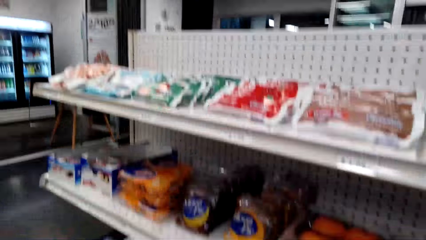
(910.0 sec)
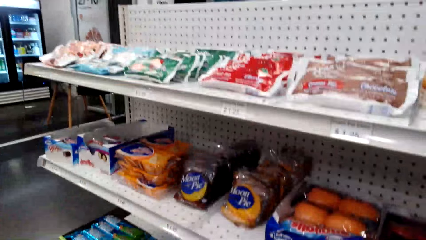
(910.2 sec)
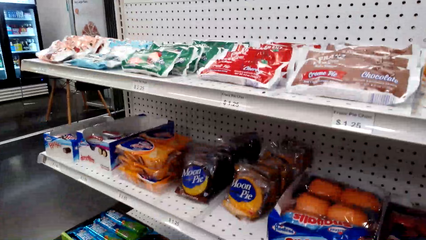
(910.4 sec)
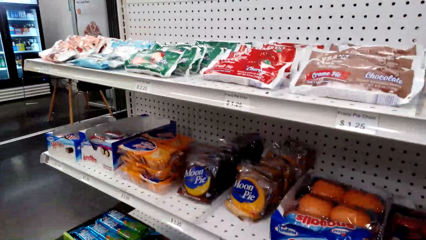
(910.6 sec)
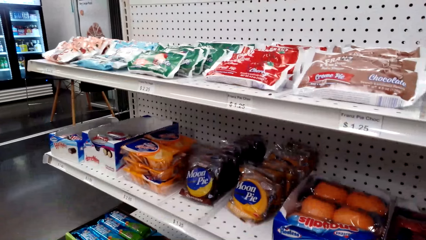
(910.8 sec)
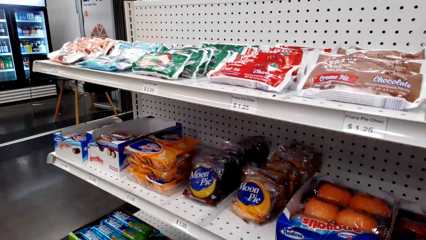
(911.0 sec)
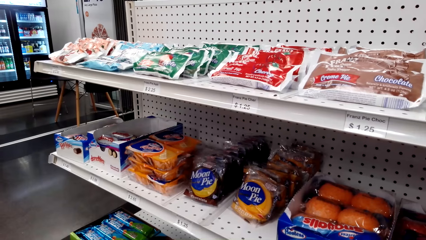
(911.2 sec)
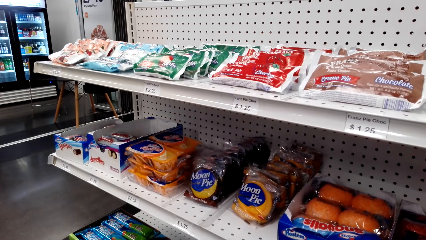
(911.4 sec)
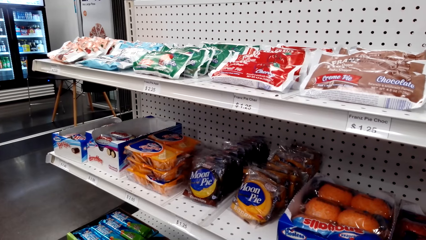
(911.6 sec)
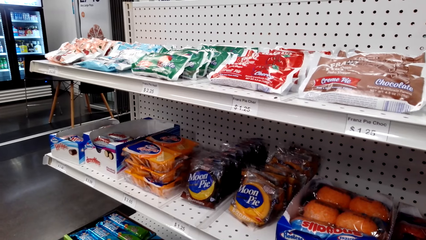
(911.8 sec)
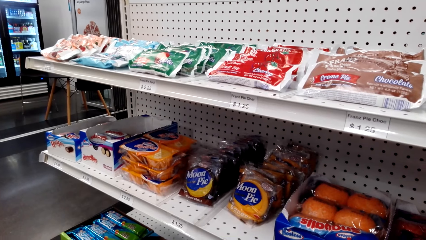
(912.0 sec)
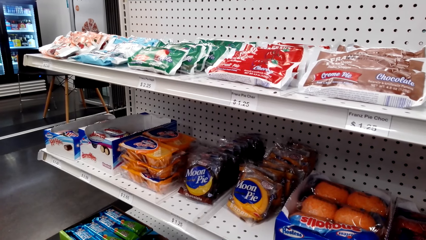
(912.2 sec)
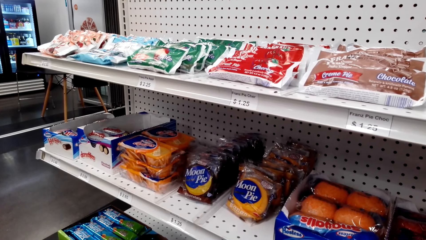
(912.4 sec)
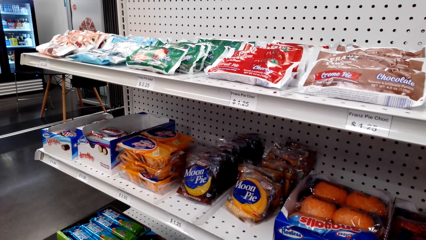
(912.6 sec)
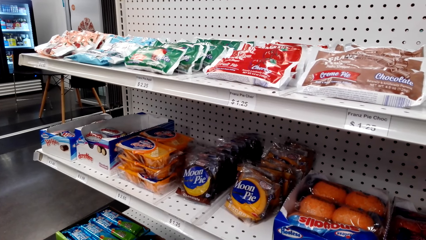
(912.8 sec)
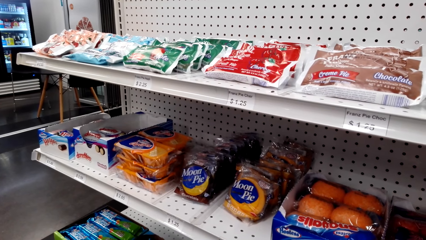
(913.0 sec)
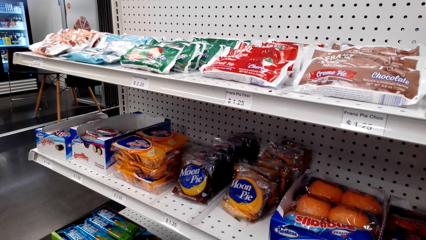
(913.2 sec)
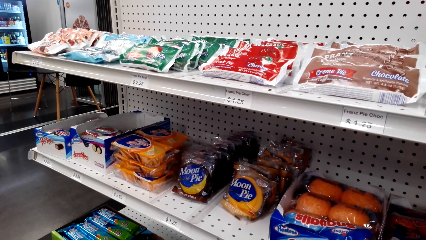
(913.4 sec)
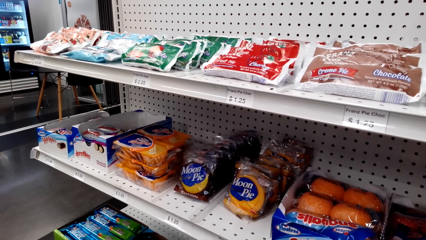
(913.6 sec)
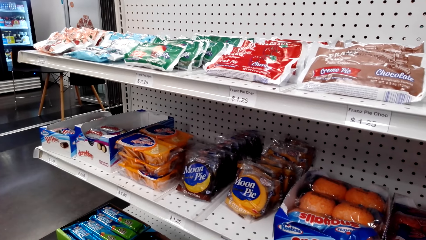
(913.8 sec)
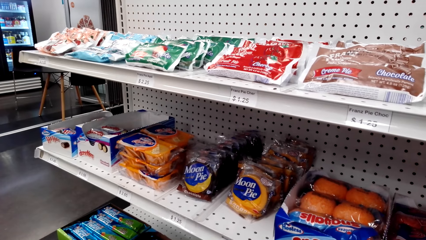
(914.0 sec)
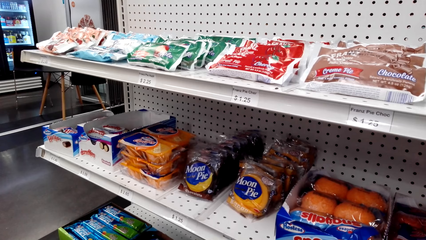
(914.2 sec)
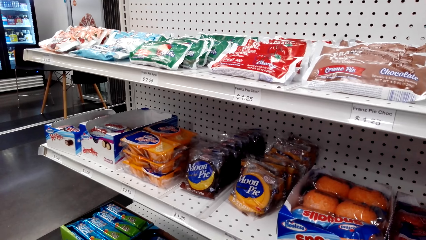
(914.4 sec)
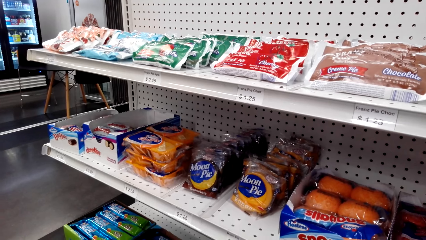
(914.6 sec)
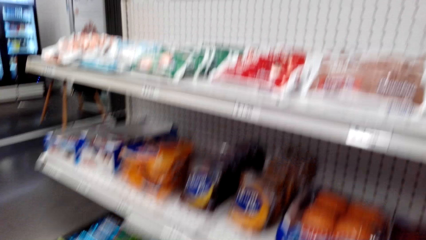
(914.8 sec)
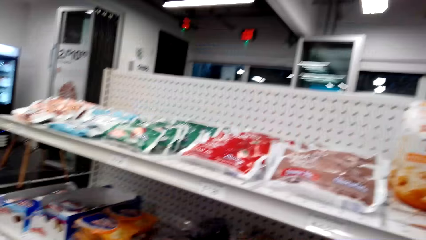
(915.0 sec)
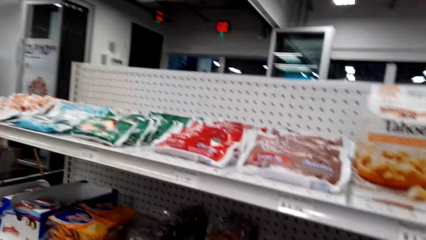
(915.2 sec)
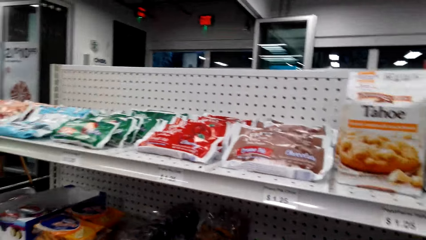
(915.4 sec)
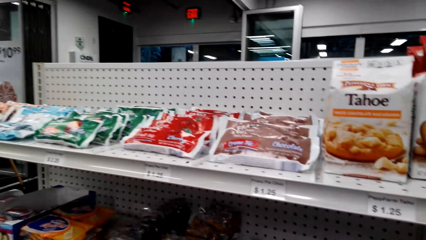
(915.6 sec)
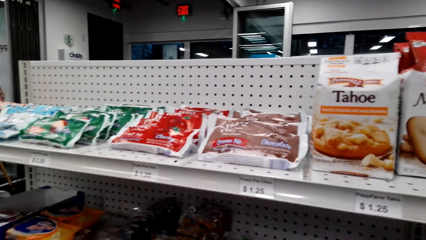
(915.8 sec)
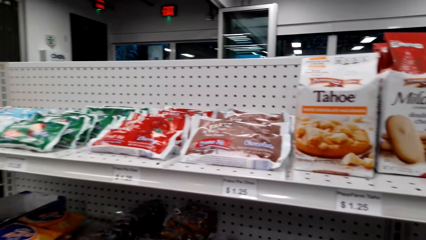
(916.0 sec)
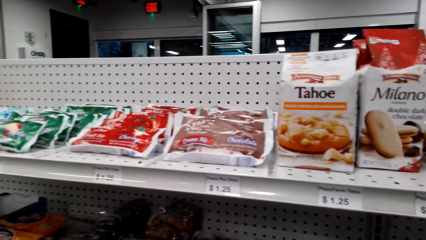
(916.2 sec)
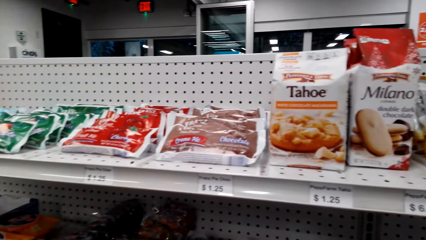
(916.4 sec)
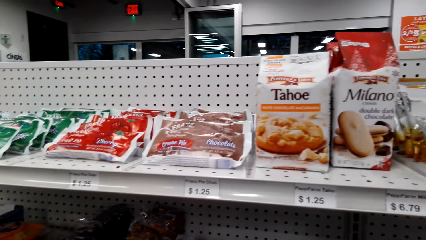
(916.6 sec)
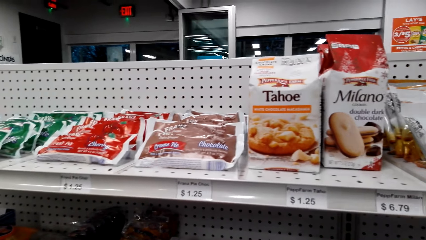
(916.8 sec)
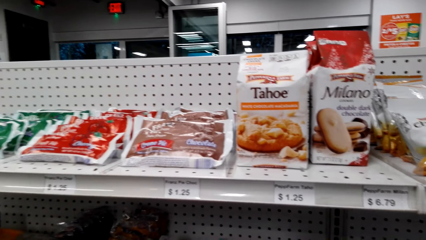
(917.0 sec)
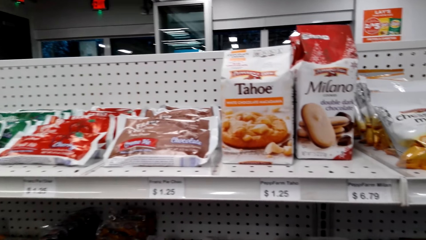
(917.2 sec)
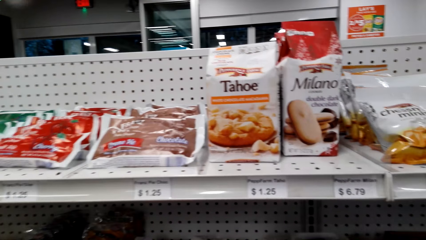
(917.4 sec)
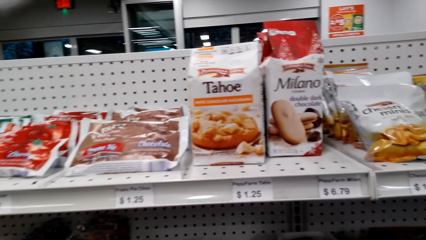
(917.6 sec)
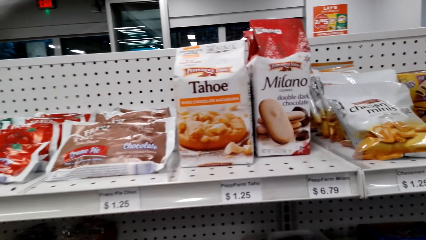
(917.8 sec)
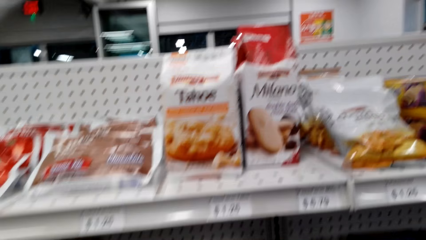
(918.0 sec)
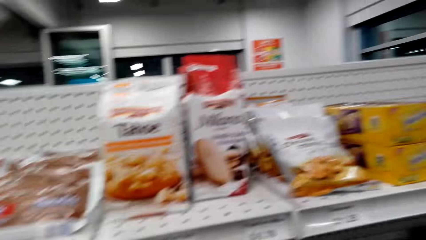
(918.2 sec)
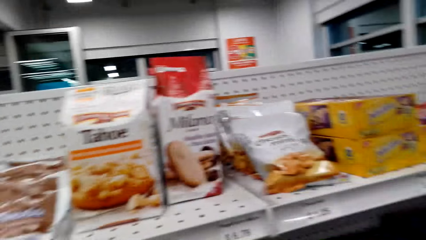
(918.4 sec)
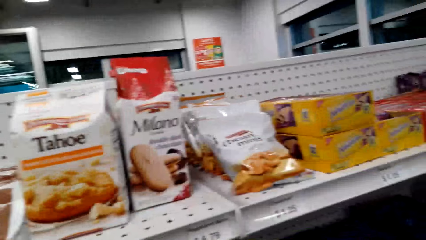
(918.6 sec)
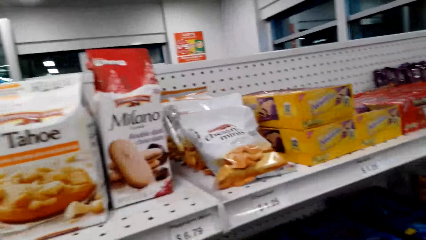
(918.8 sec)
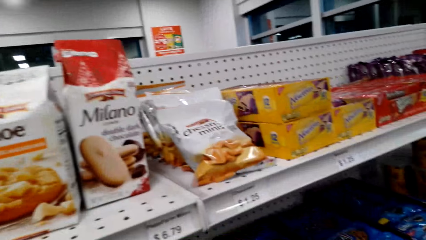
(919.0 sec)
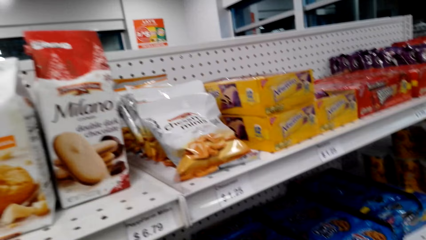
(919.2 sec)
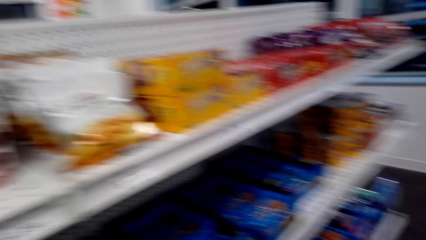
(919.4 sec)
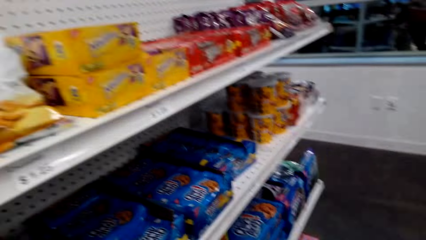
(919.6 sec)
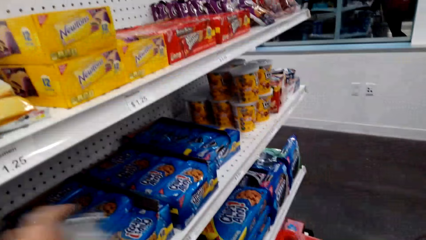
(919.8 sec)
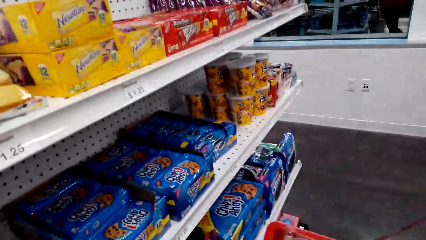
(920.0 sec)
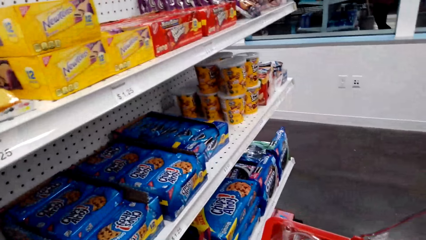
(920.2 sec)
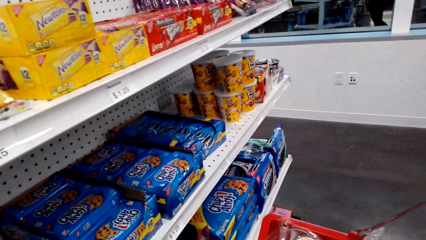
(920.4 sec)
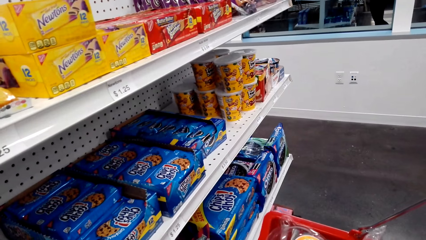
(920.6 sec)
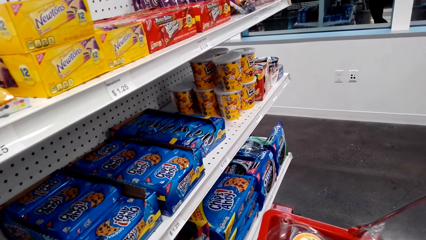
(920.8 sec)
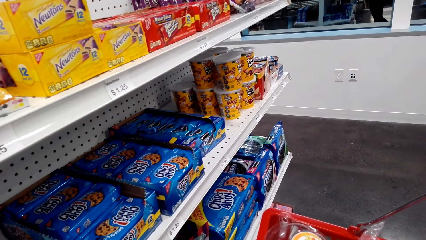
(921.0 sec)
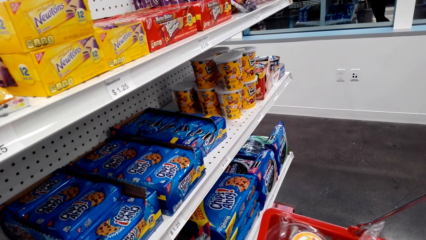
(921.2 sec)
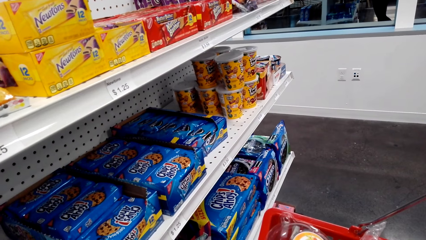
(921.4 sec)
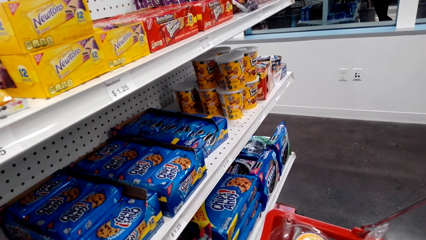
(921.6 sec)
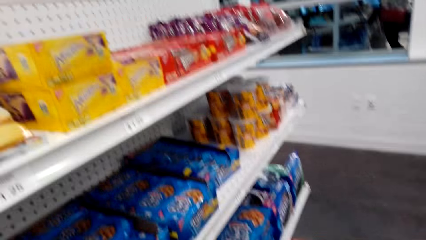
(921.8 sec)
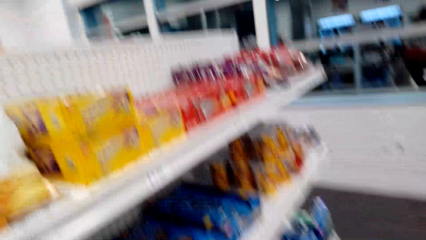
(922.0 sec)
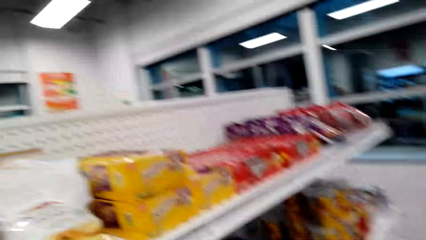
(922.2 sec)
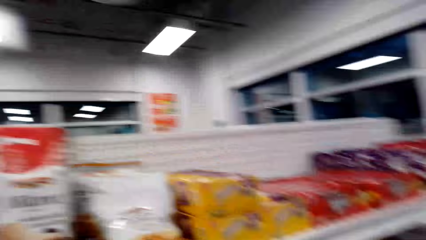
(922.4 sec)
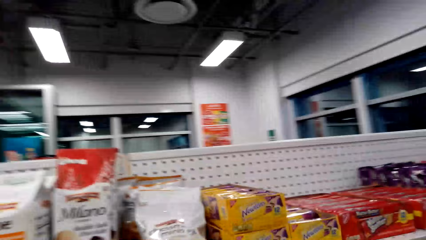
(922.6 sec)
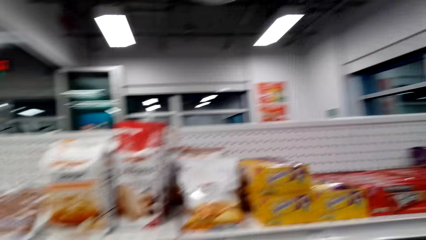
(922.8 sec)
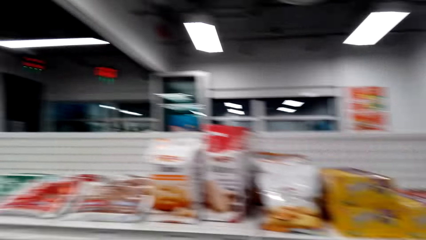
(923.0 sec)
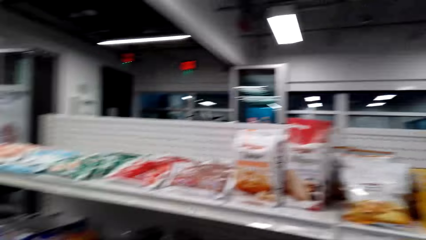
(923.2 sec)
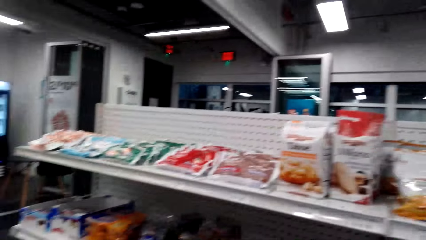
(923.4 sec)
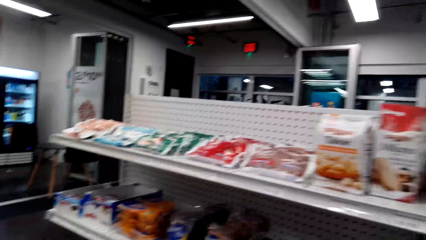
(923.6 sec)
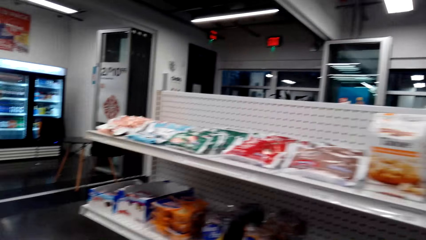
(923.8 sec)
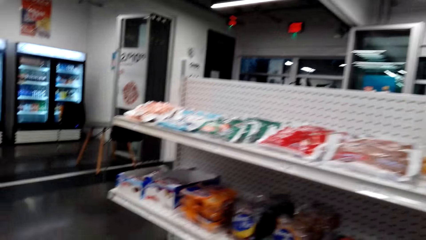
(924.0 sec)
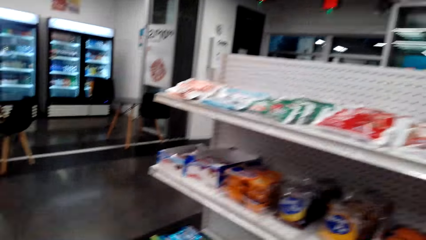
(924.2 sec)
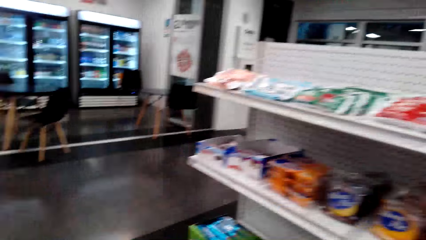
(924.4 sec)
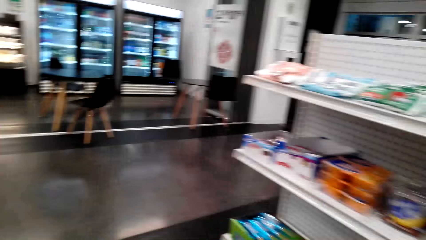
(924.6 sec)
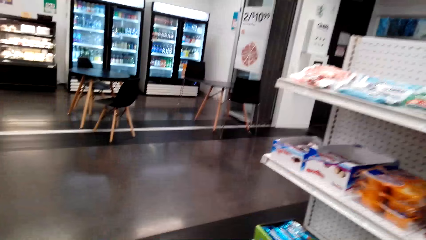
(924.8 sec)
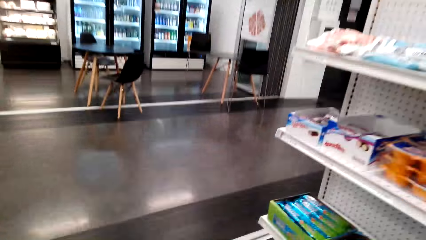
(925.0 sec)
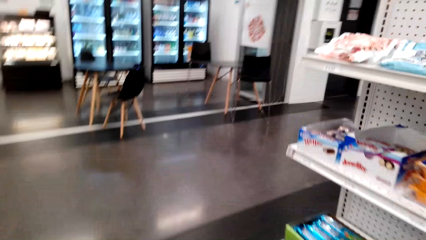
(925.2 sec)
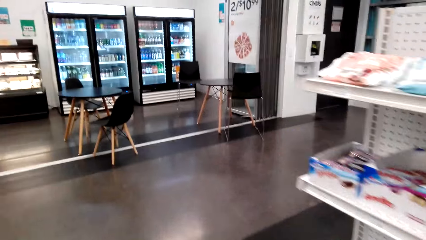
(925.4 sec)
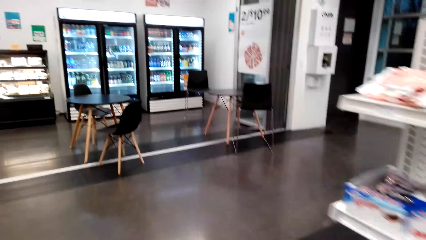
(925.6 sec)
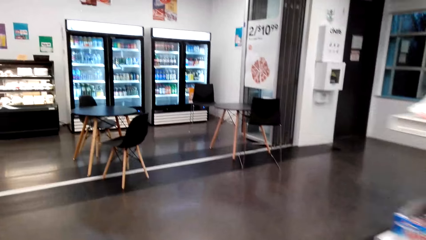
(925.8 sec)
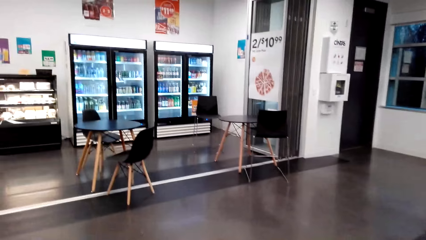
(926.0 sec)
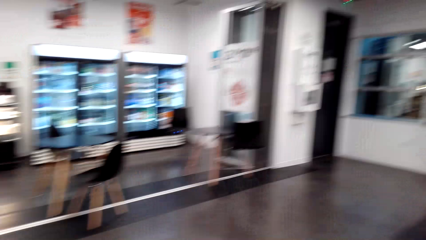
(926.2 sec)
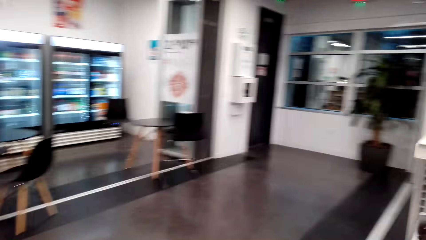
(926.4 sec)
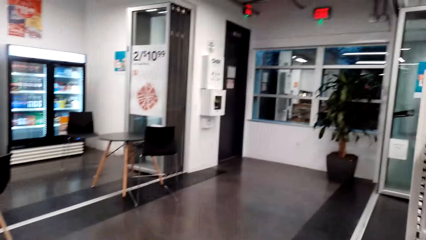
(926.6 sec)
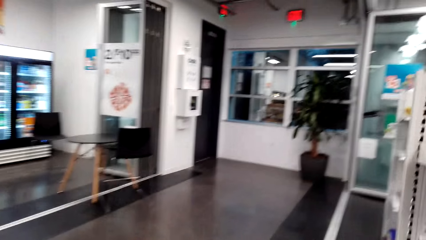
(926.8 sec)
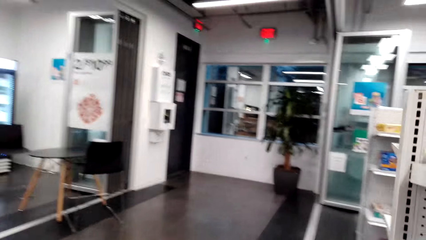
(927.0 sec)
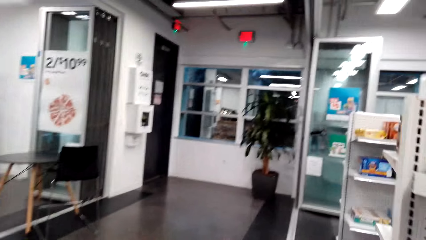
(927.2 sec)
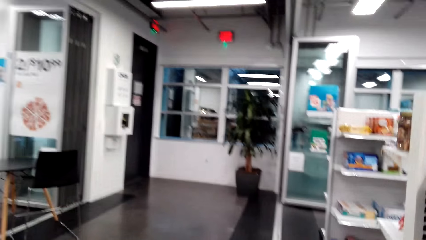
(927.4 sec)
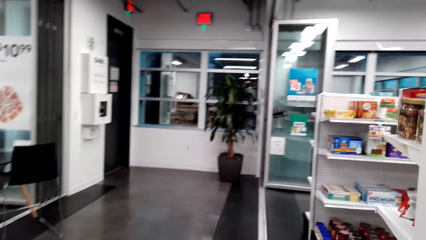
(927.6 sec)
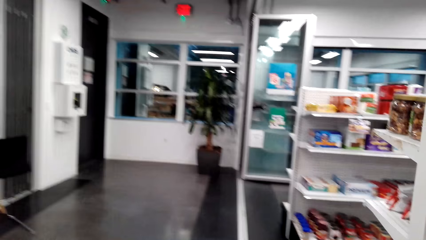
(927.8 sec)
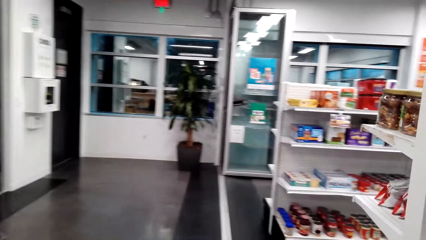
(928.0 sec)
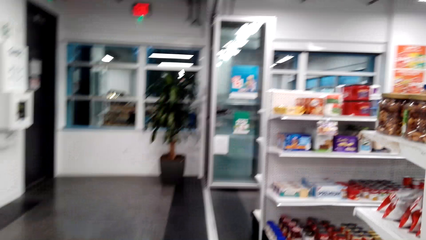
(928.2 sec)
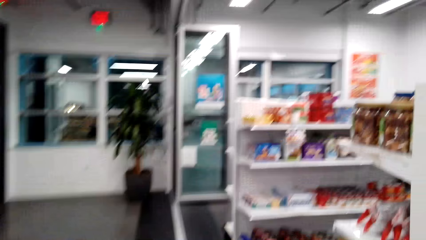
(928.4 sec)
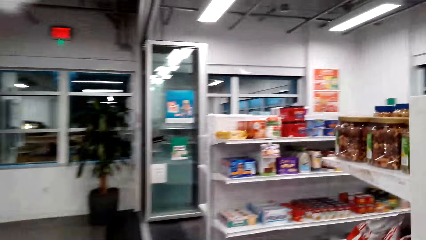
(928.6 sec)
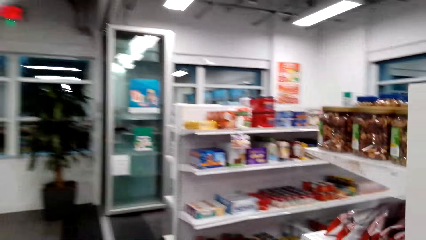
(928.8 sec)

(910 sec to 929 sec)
The camera wearer speaks to a man. The man speaks to the camera wearer. The camera wearer speaks to the man. They look at the shelf. They speak to the man. They look at the shelf. They walk in the supermarket.
